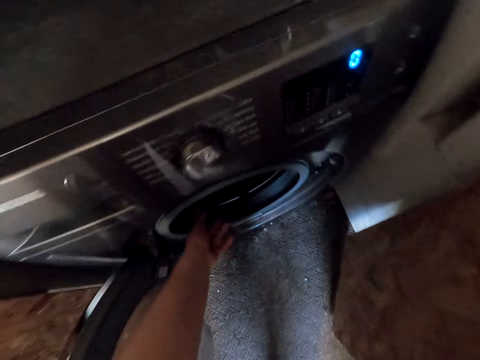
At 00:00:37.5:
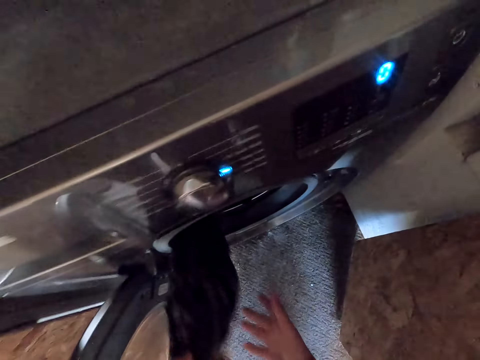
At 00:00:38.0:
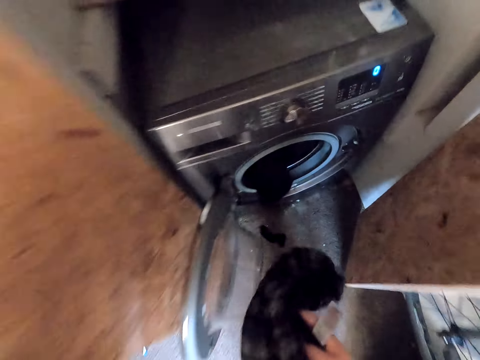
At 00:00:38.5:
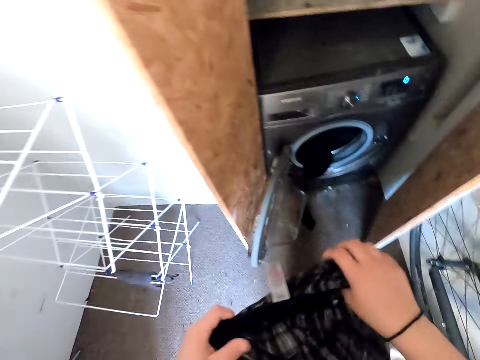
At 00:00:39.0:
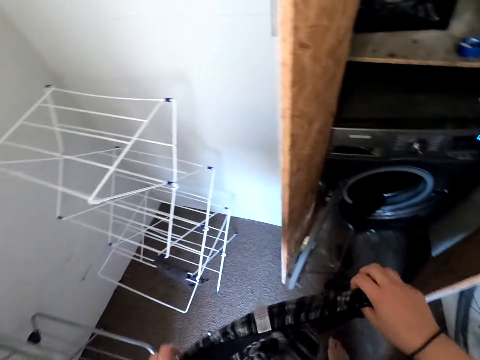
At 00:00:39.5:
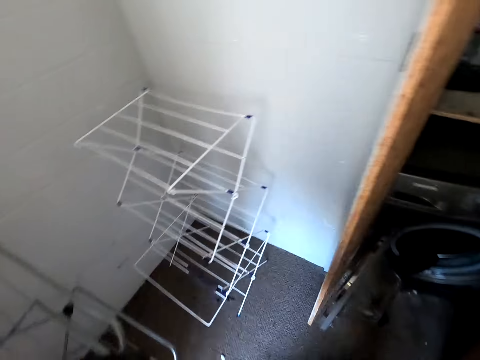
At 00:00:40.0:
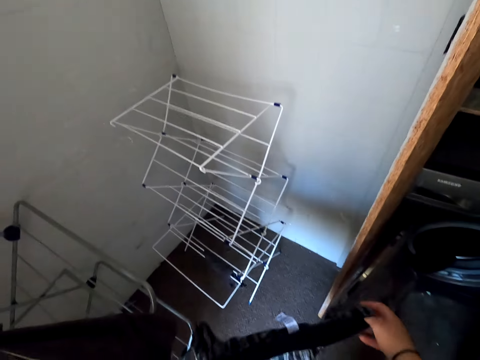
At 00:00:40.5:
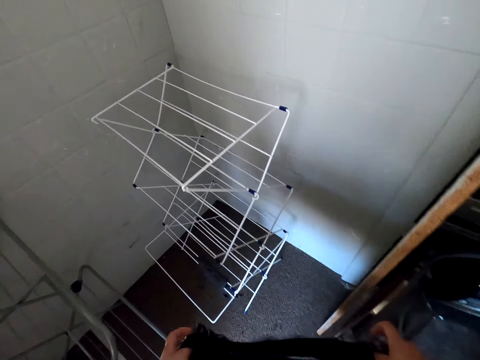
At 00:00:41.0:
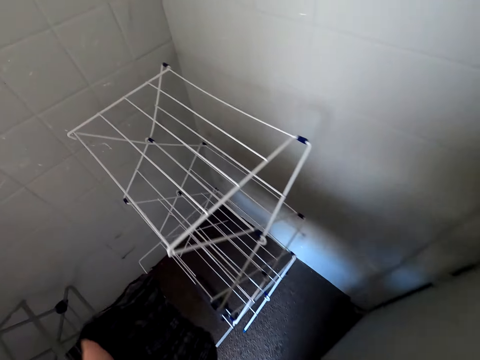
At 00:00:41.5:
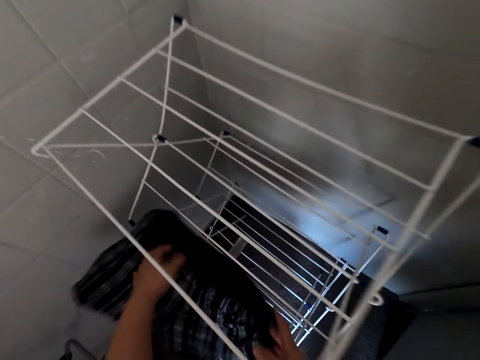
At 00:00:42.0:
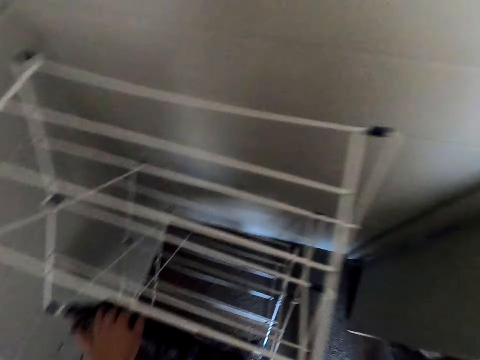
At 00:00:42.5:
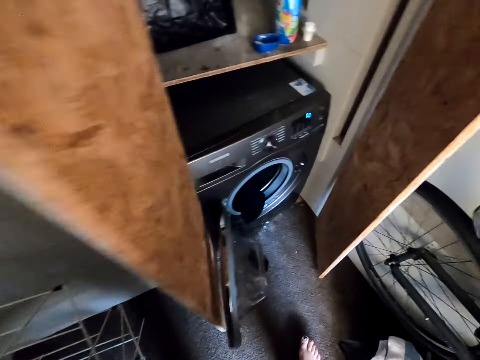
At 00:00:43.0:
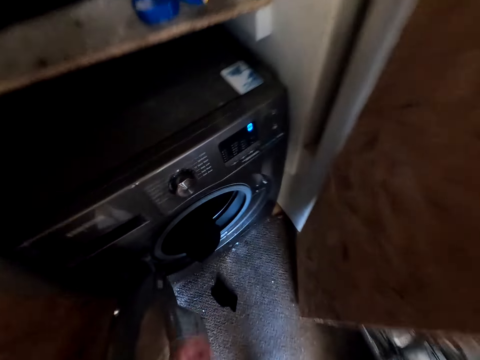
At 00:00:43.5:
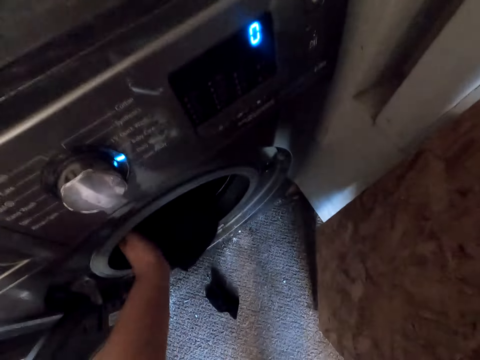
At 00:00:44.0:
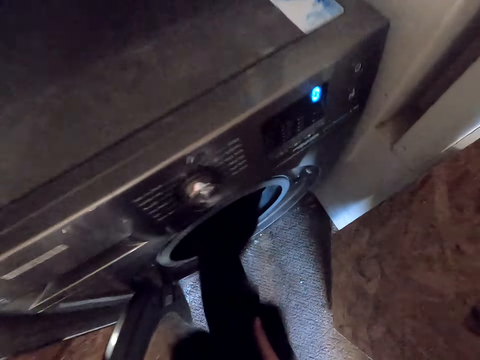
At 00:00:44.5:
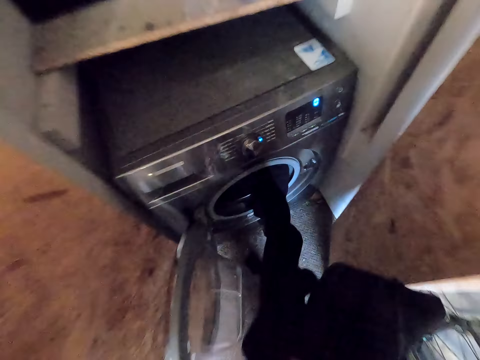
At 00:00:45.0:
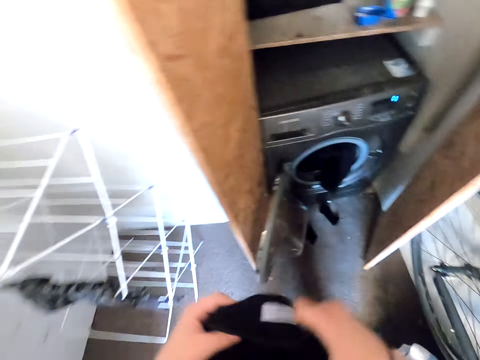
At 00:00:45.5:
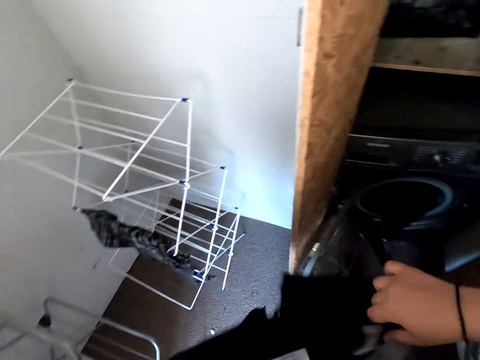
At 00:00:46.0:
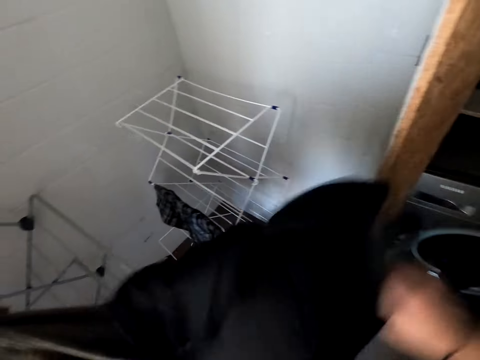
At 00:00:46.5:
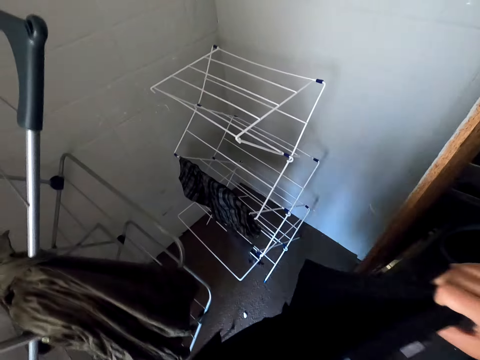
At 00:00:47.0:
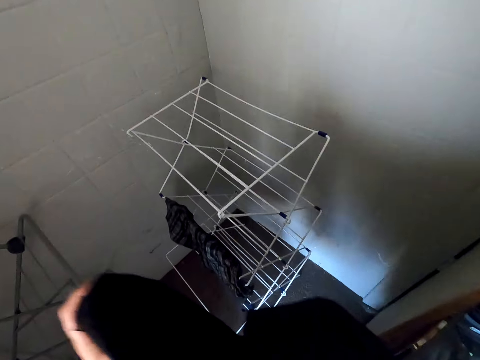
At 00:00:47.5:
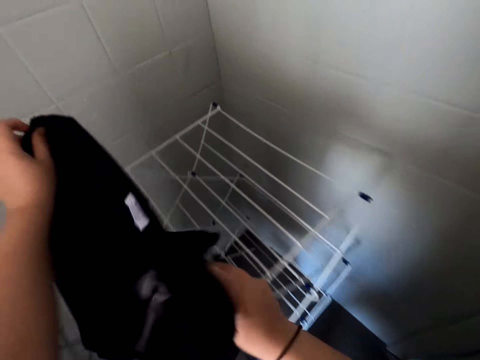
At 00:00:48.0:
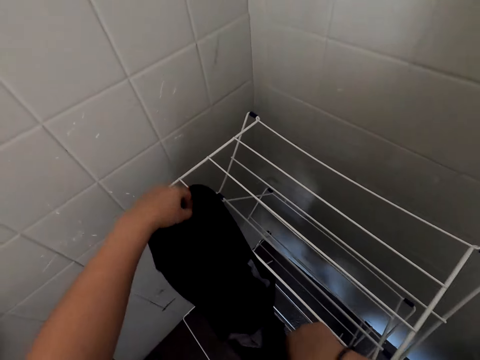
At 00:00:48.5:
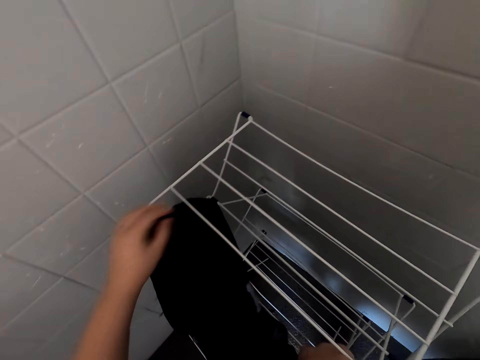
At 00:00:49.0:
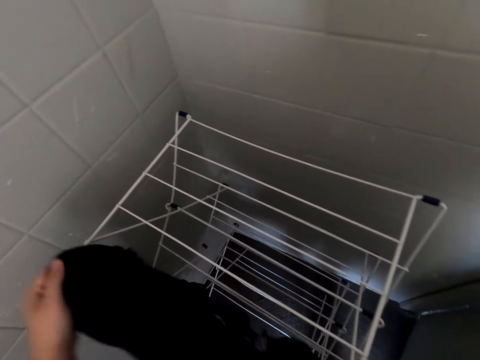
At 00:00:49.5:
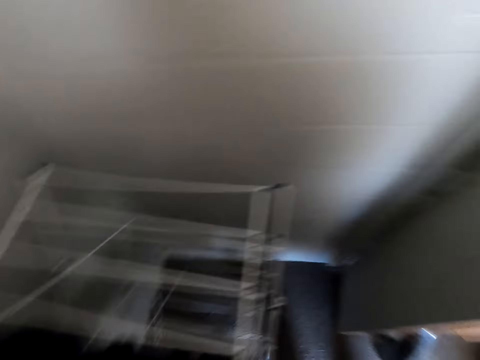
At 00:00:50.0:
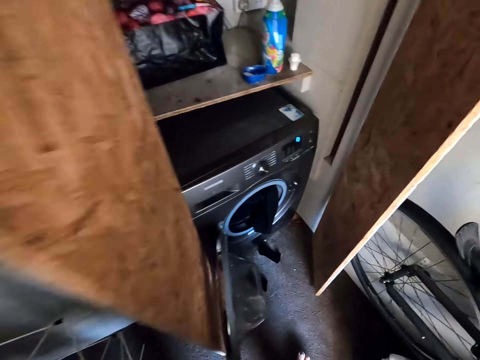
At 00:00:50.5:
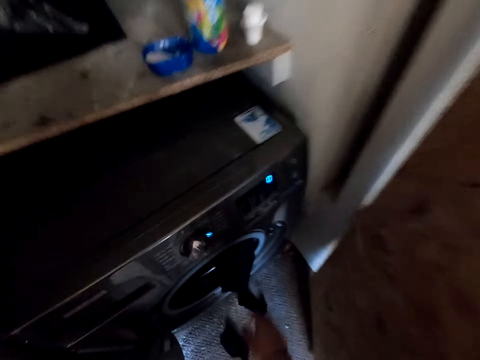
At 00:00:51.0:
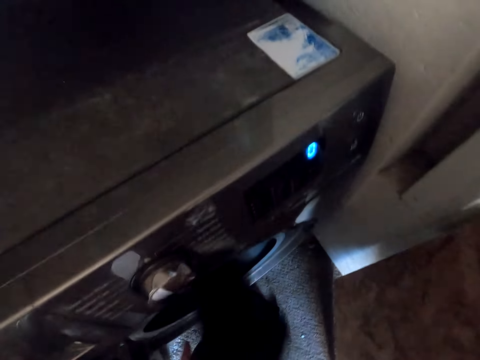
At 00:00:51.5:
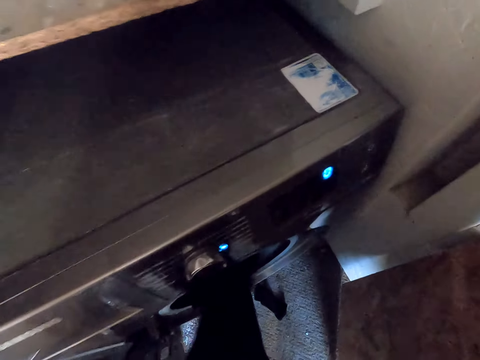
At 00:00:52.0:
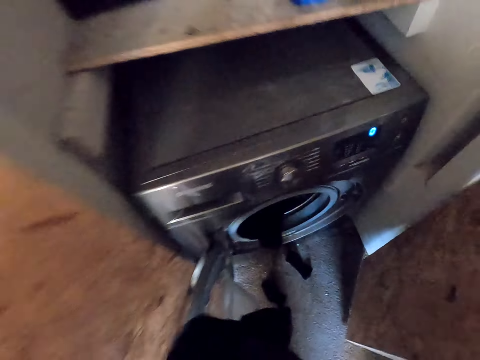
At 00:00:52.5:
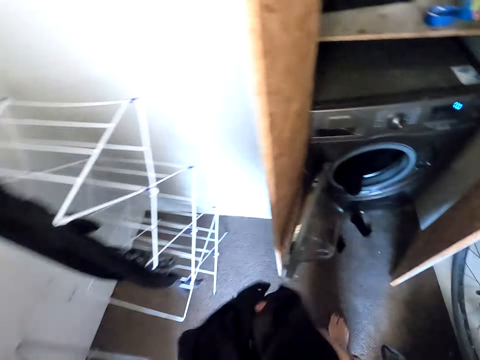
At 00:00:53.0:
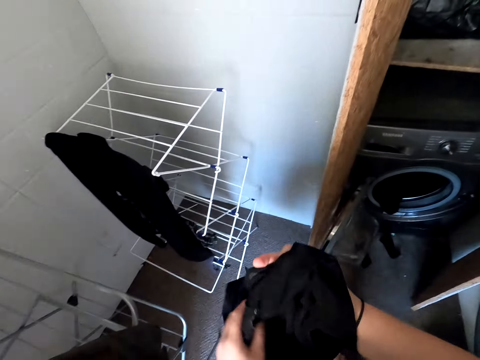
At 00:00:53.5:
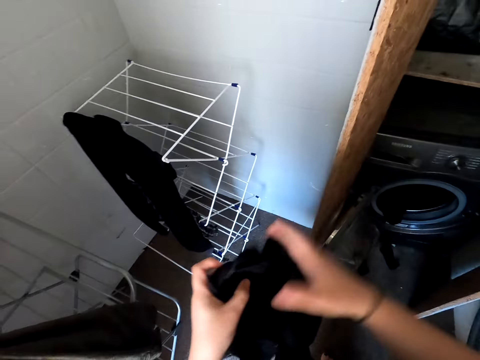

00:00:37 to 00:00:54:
The camera wearer removes a short from the washing machine. They straighten the short. They hang the short on the drying rack. They remove a trouser from the washing machine. They straighten the trouser. They hang the trouser on the drying rack. They remove another trouser from the washing machine.

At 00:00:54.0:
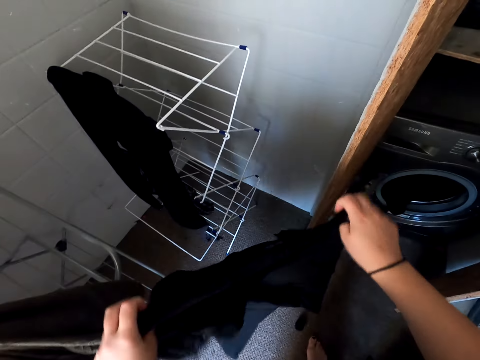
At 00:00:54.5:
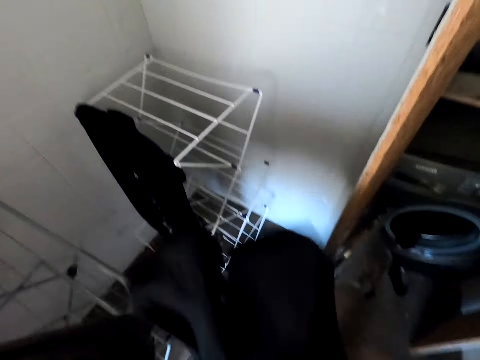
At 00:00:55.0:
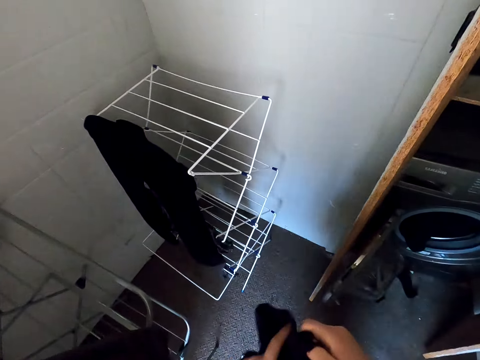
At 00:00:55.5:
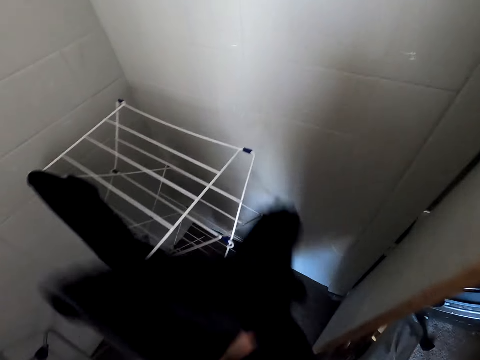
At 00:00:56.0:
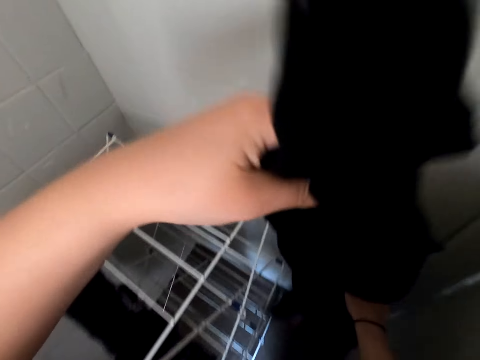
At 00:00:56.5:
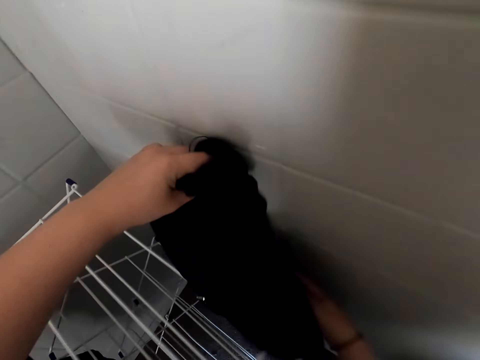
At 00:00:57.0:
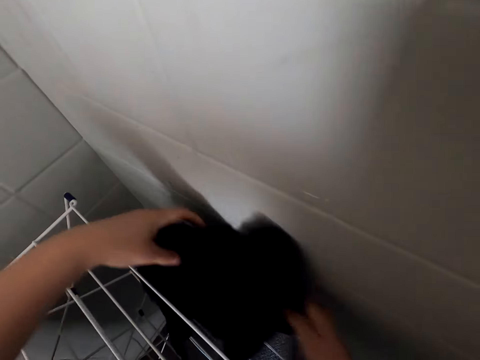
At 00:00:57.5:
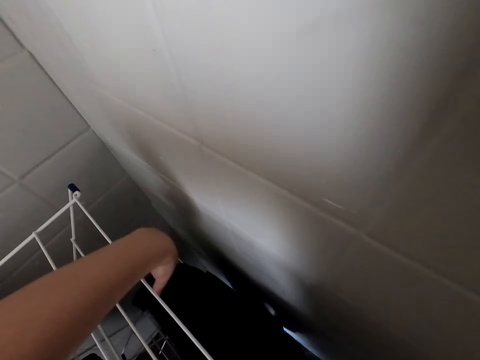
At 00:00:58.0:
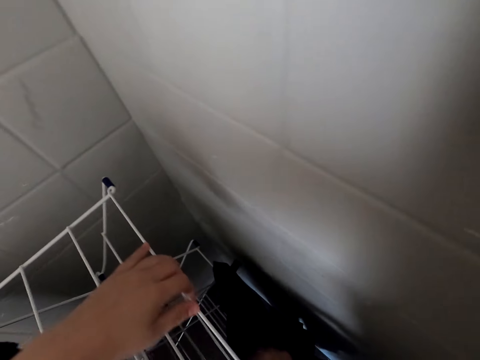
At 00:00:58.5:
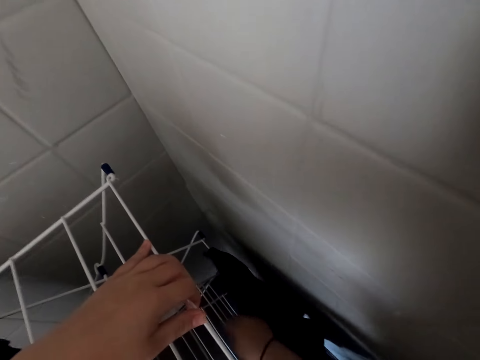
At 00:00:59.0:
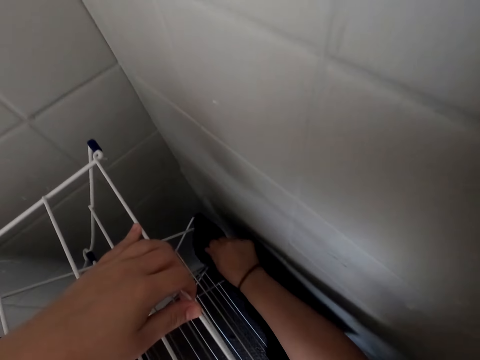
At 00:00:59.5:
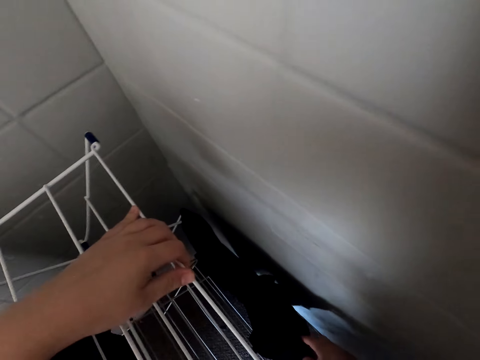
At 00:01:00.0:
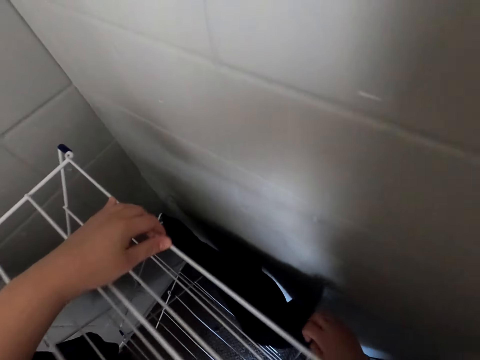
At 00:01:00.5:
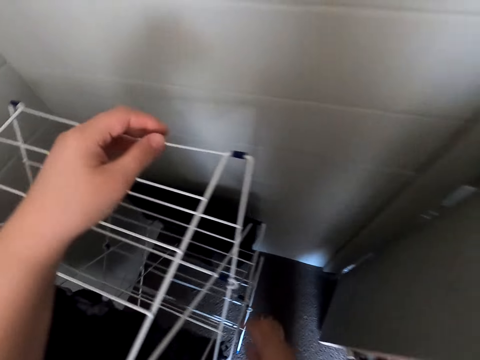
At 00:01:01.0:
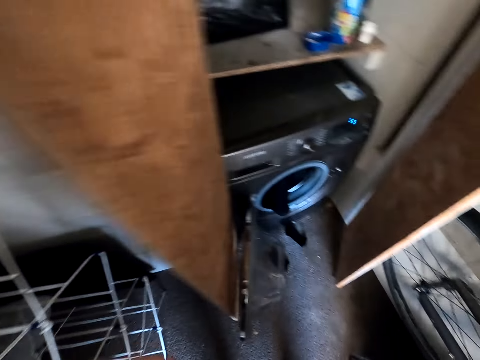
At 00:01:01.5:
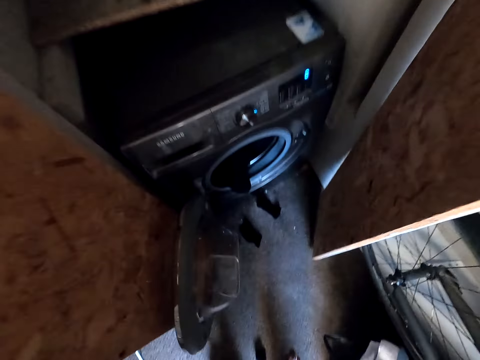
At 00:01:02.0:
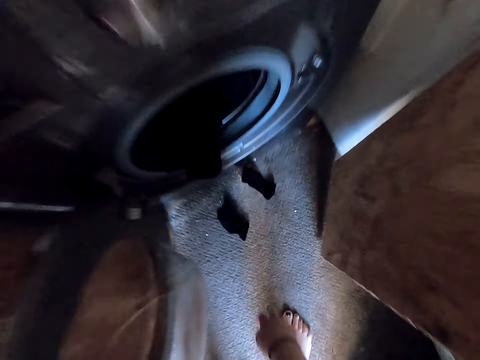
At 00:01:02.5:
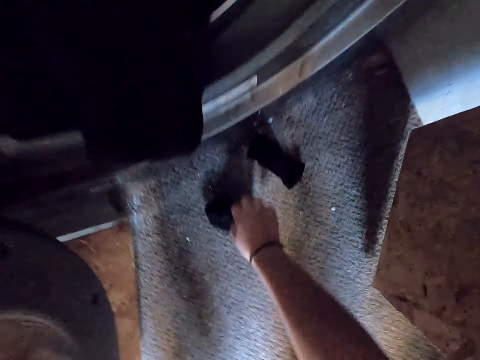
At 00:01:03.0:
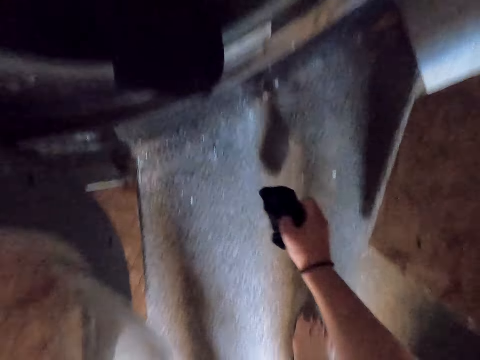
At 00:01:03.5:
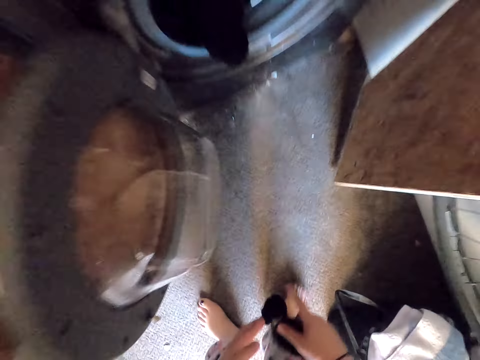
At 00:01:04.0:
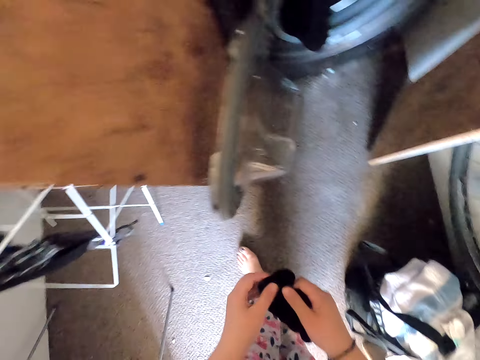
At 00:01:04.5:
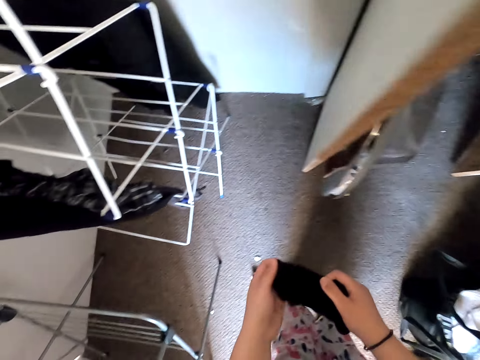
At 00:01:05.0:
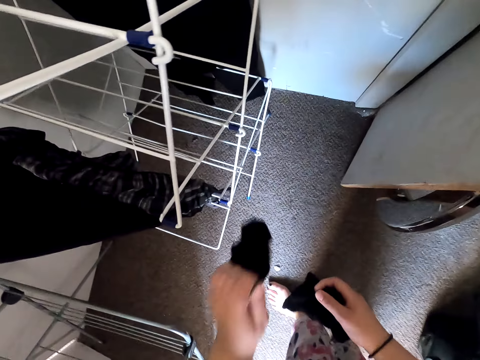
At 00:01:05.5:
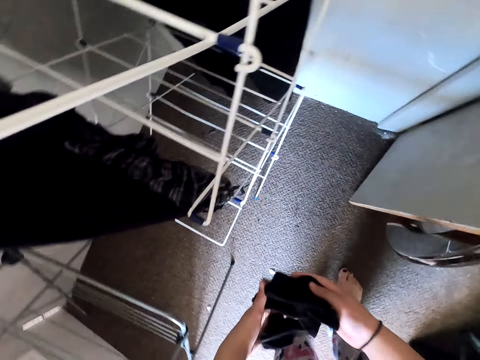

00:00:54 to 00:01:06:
The camera wearer straightens the trouser. They hang the trouser on the drying rack. They pick socks from the floor.
